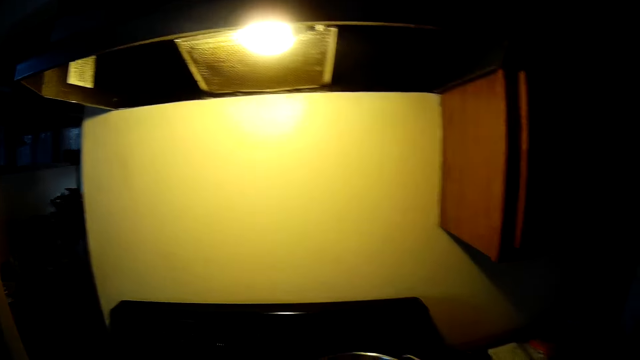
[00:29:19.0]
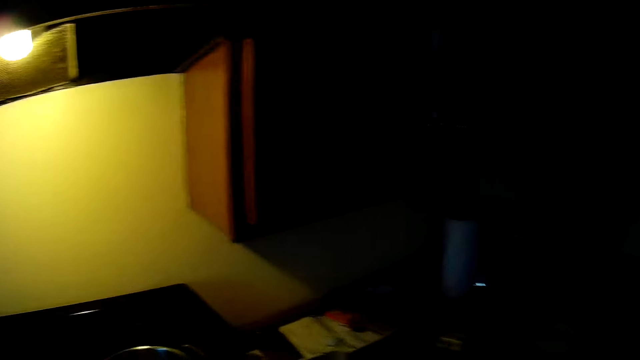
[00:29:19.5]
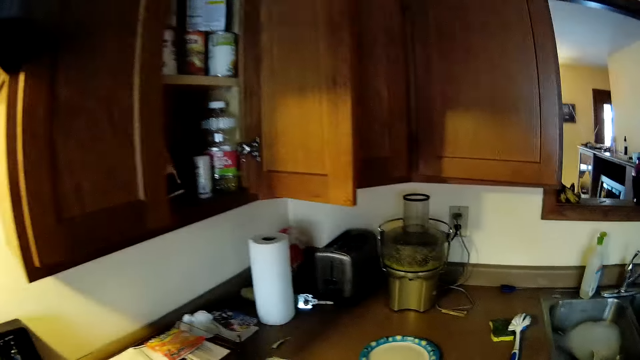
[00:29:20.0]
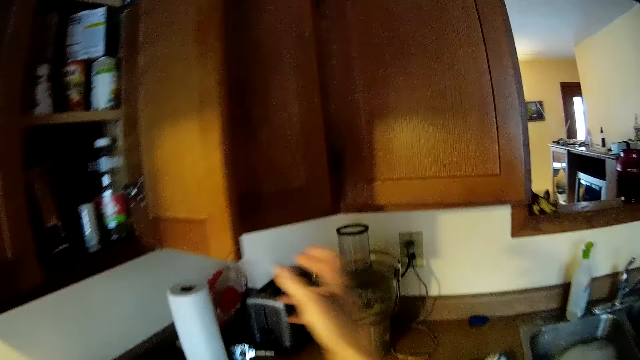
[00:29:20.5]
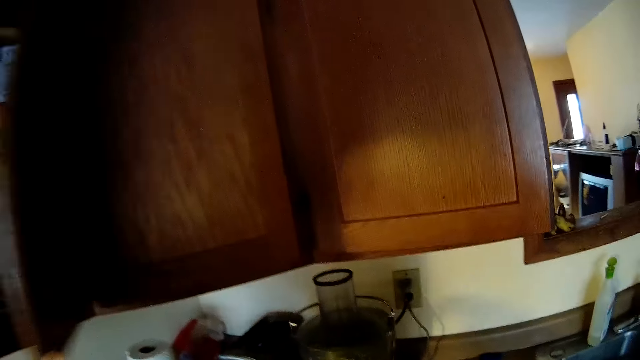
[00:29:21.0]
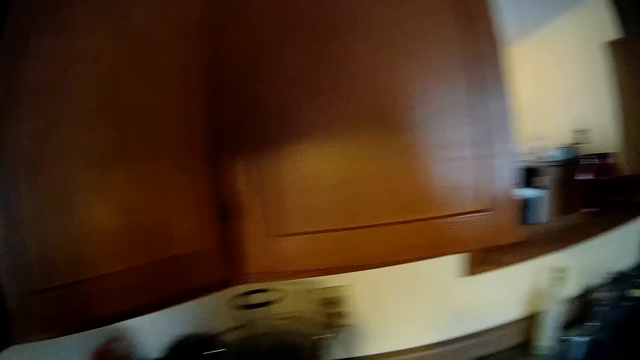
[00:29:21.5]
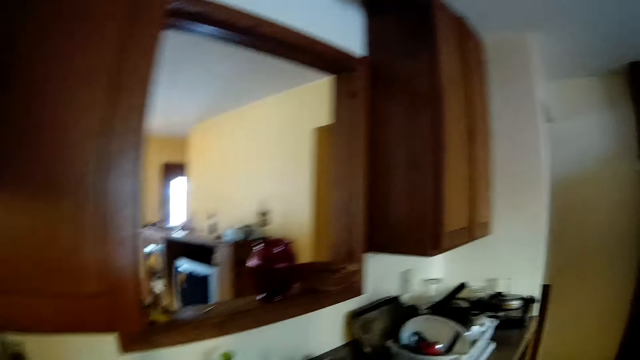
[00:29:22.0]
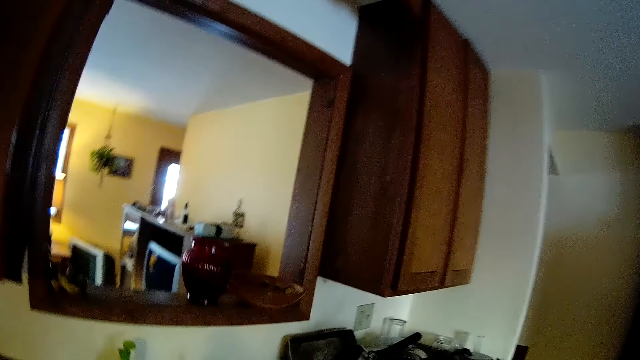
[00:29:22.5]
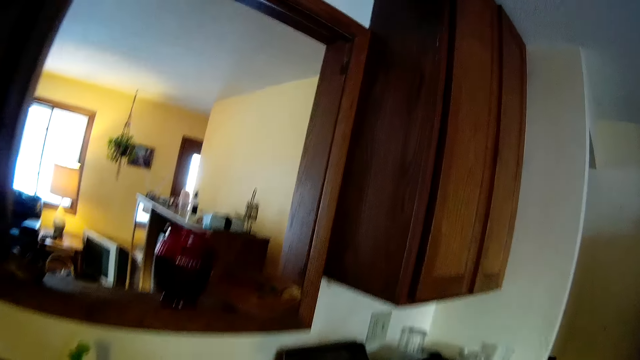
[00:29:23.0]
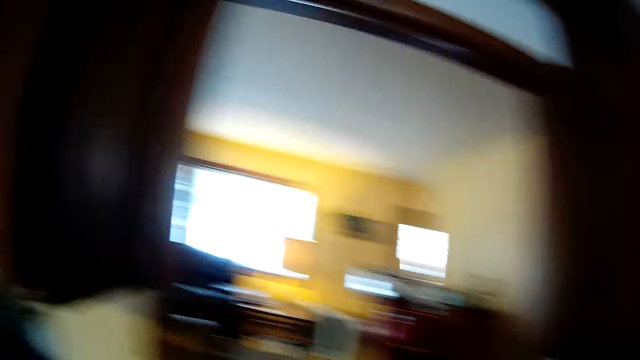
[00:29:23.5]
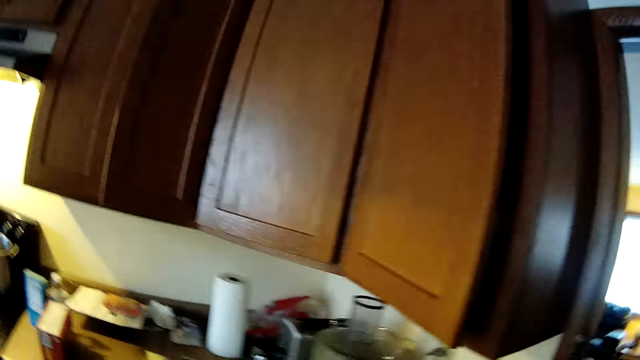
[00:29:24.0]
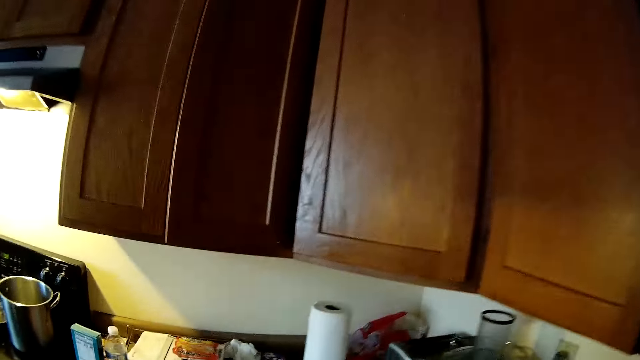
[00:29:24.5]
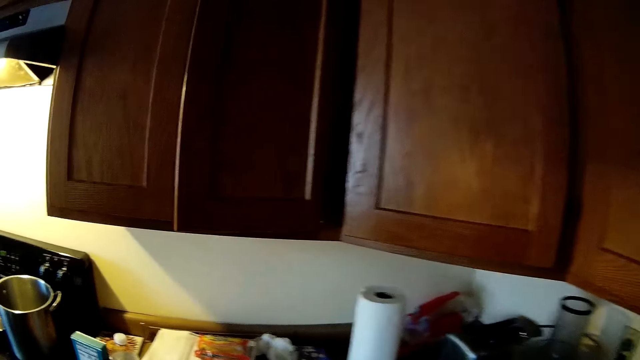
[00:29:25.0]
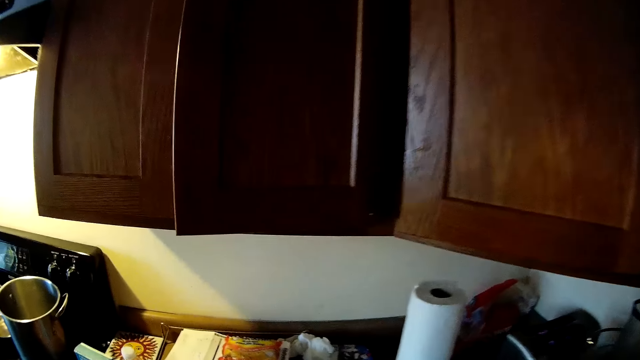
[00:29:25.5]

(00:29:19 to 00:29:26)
The camera wearer closes the cupboard door with her right hand.
